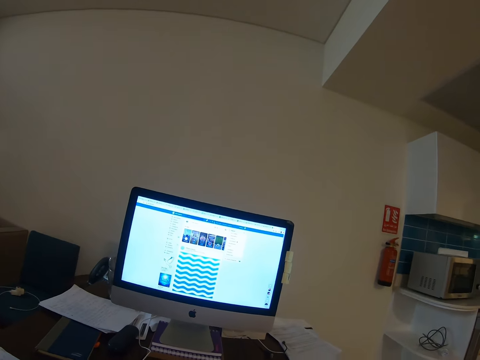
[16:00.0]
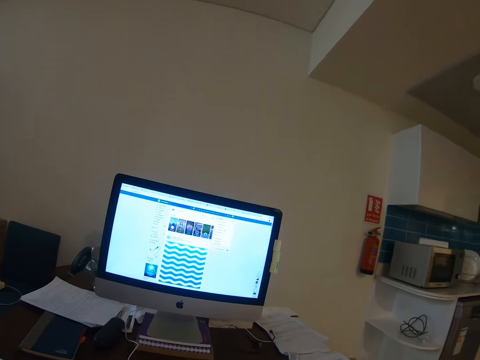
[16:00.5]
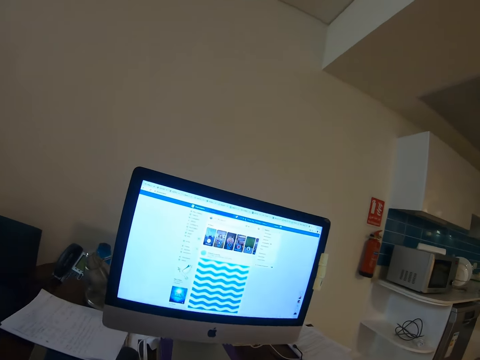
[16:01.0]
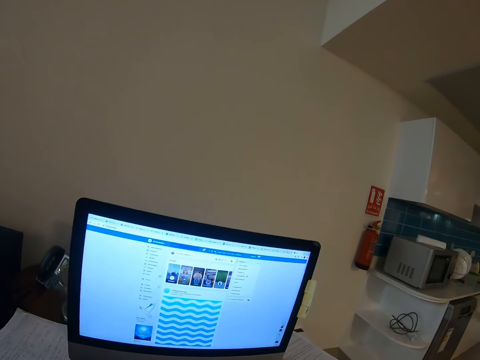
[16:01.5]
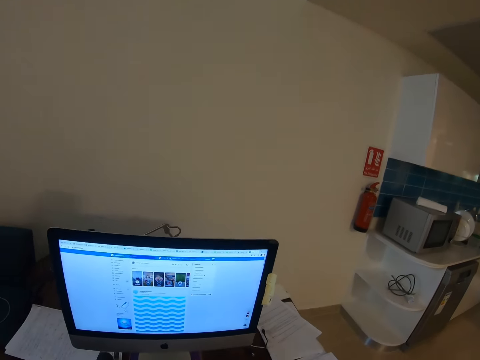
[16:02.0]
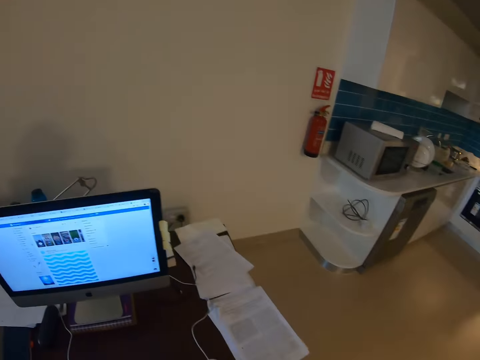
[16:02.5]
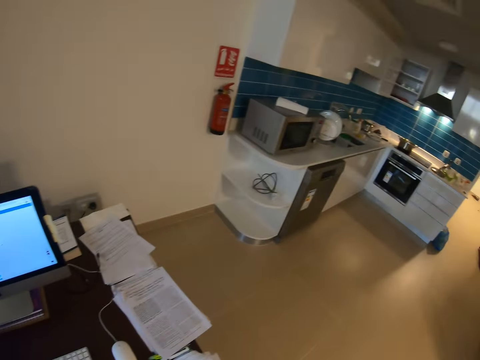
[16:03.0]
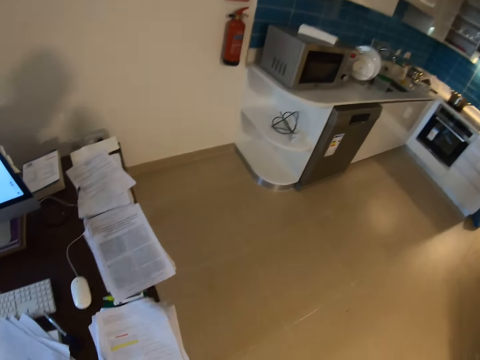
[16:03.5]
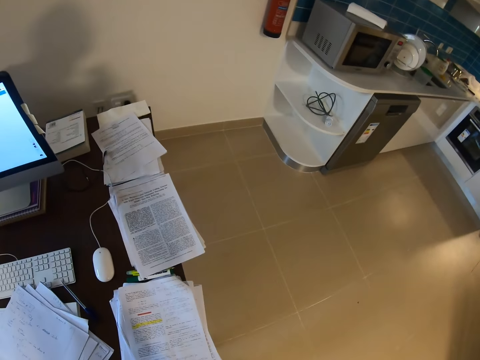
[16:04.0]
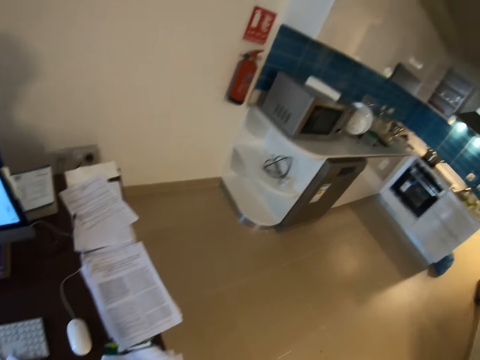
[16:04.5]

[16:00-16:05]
The camera wearer stands up. They look around the house.
